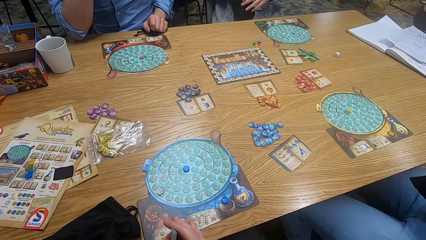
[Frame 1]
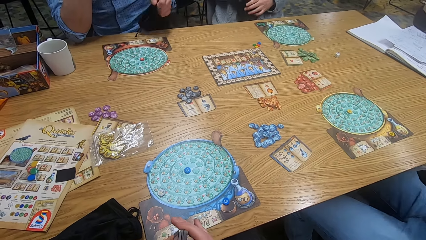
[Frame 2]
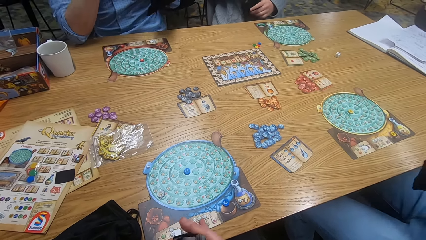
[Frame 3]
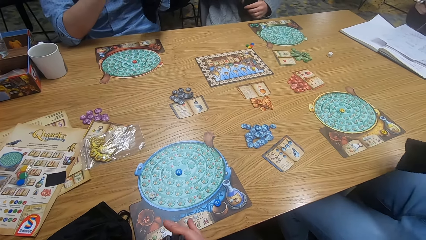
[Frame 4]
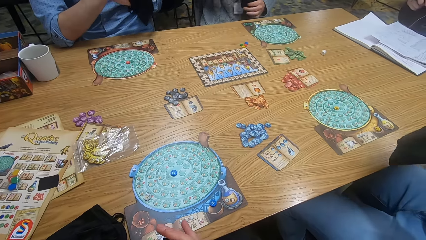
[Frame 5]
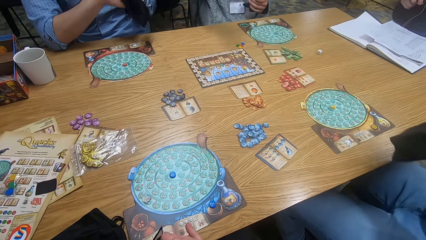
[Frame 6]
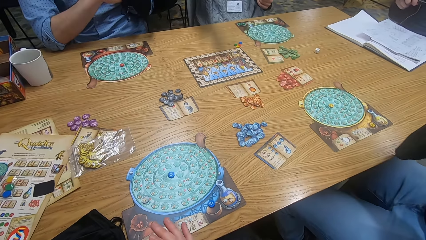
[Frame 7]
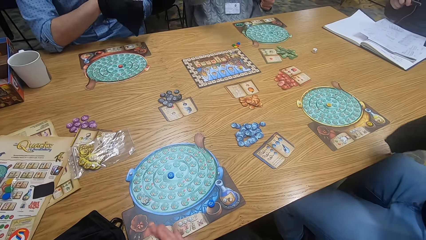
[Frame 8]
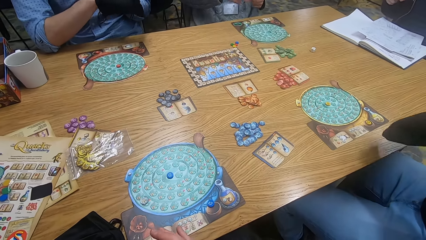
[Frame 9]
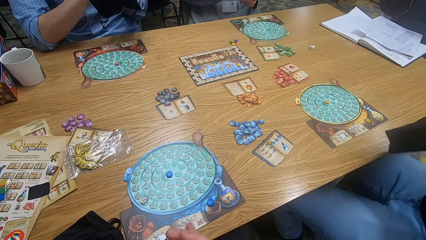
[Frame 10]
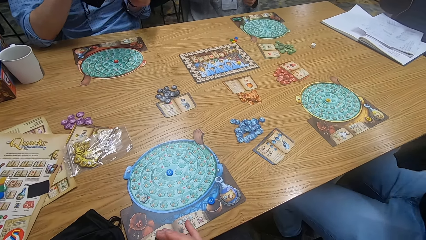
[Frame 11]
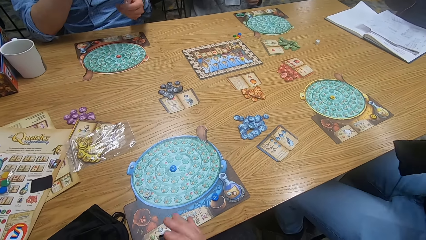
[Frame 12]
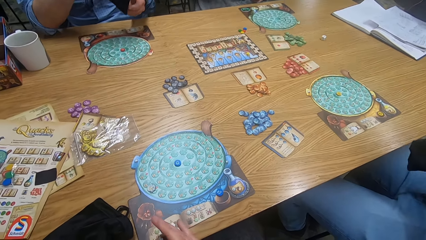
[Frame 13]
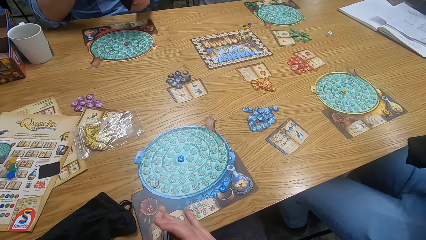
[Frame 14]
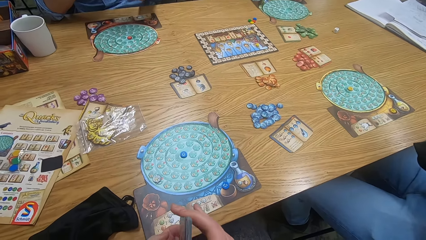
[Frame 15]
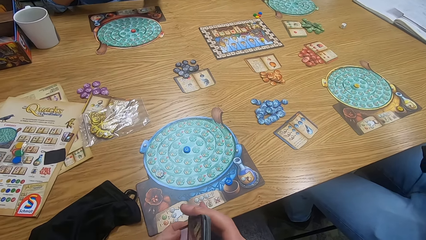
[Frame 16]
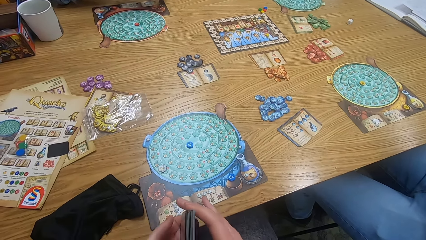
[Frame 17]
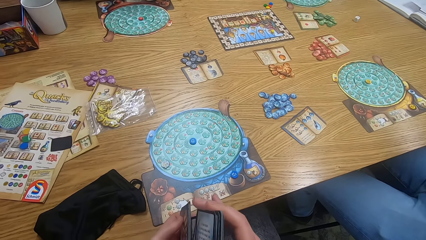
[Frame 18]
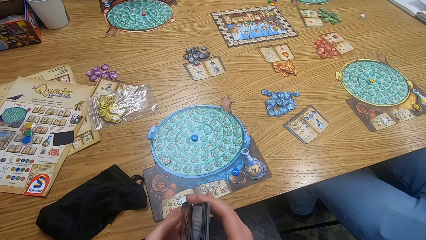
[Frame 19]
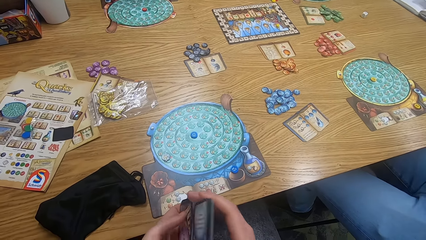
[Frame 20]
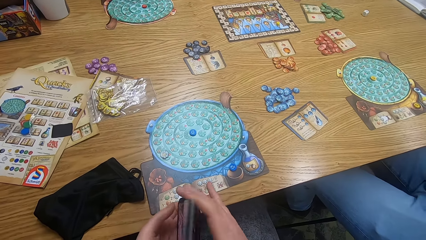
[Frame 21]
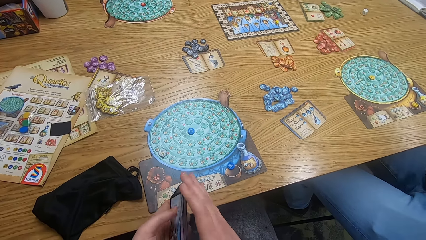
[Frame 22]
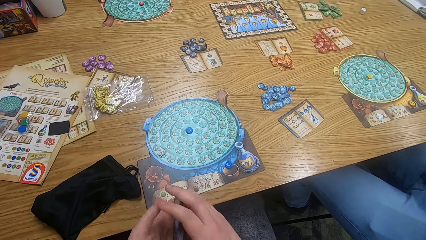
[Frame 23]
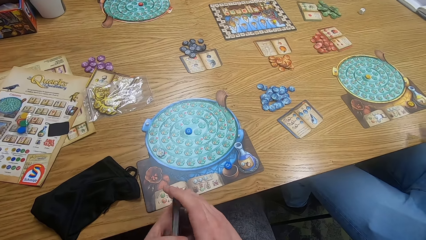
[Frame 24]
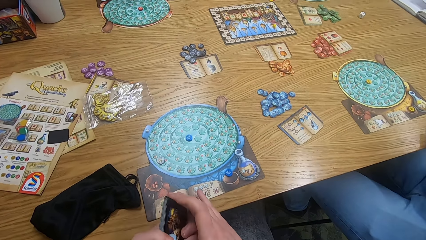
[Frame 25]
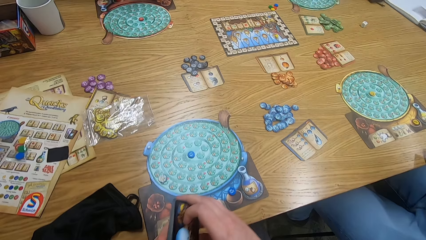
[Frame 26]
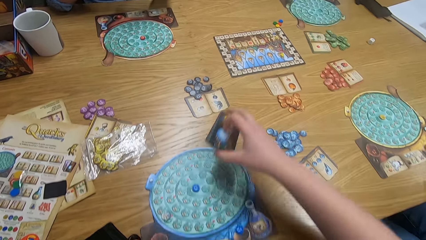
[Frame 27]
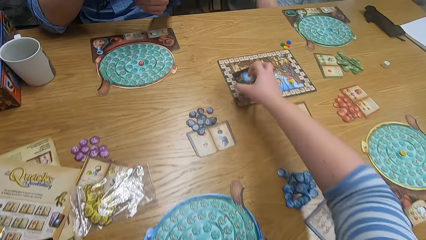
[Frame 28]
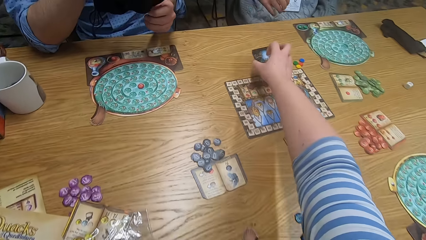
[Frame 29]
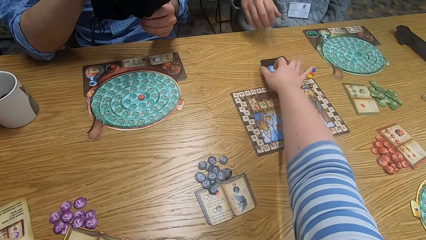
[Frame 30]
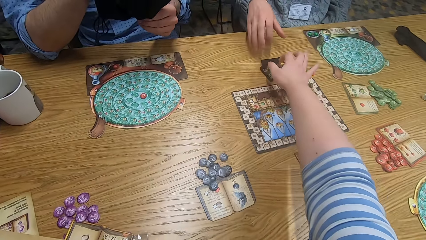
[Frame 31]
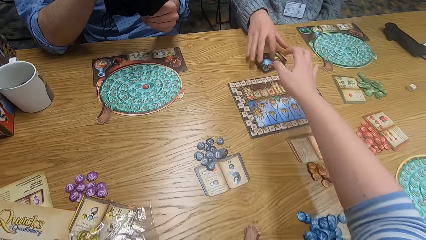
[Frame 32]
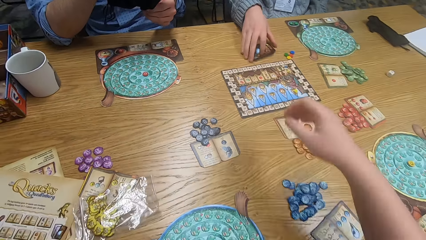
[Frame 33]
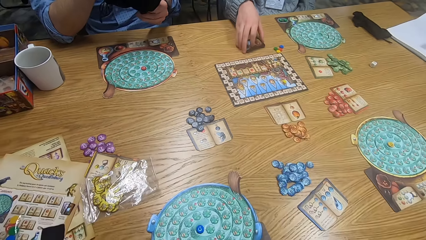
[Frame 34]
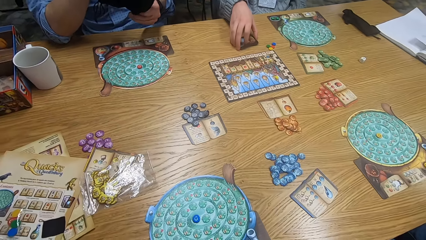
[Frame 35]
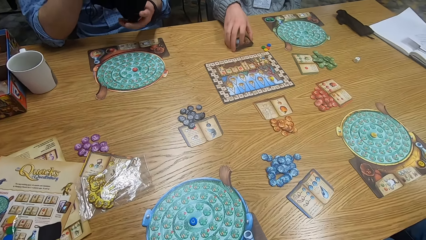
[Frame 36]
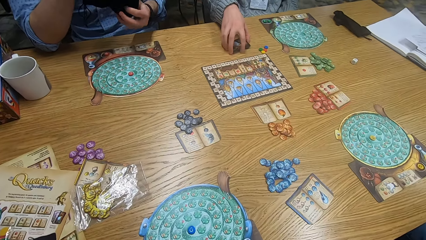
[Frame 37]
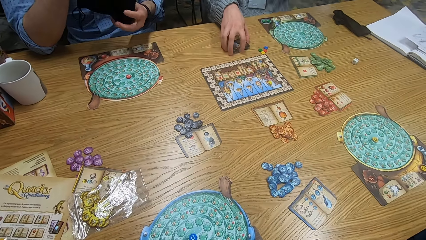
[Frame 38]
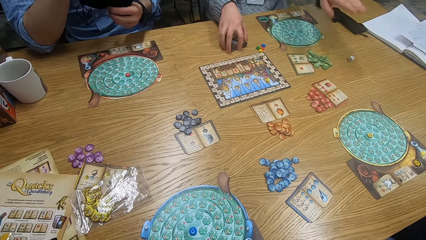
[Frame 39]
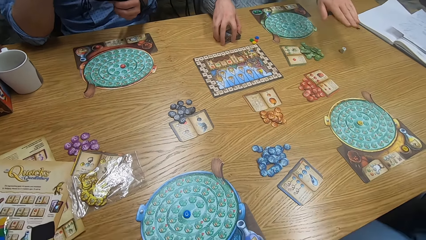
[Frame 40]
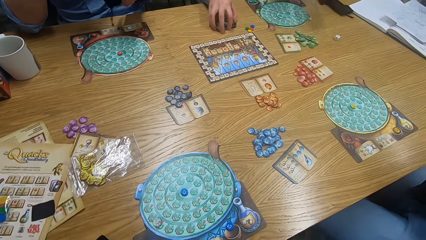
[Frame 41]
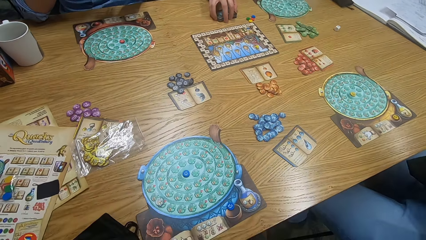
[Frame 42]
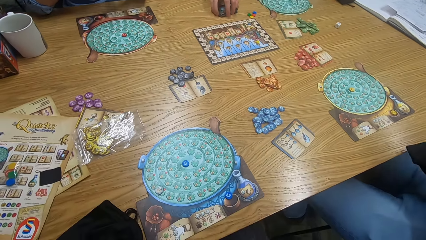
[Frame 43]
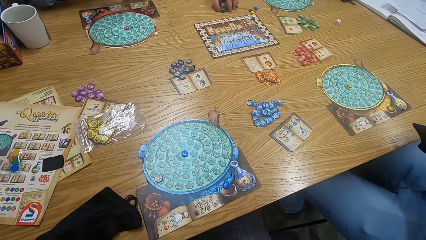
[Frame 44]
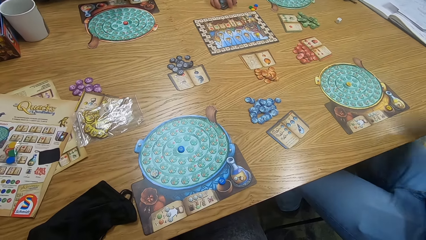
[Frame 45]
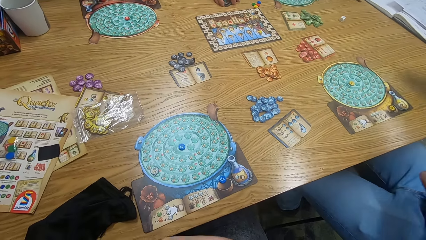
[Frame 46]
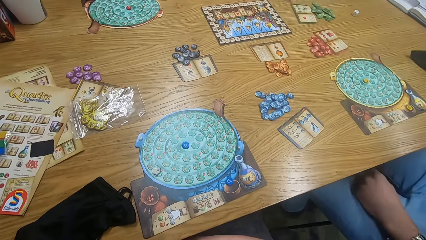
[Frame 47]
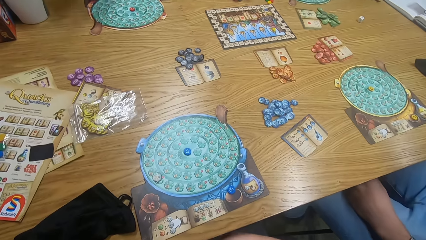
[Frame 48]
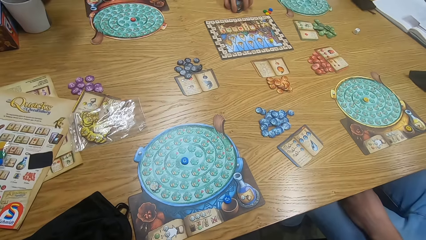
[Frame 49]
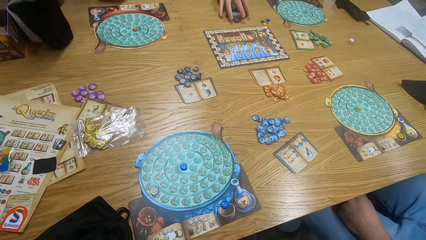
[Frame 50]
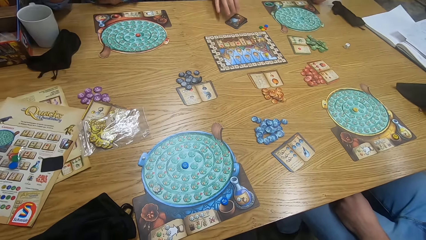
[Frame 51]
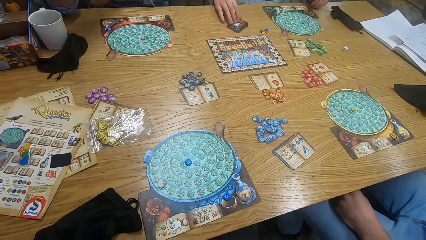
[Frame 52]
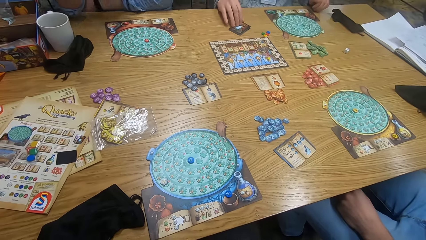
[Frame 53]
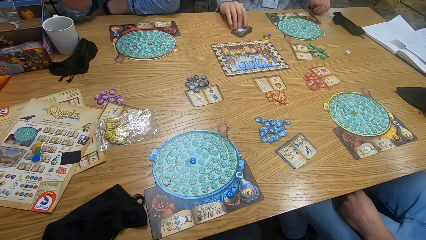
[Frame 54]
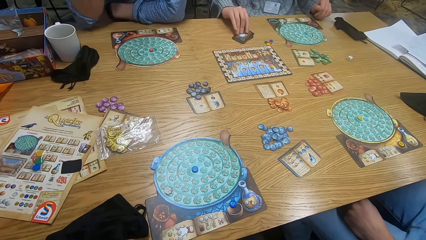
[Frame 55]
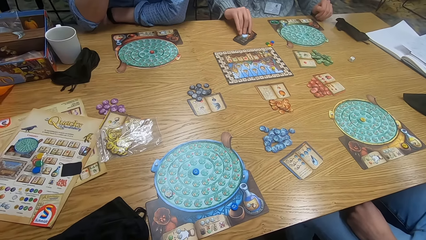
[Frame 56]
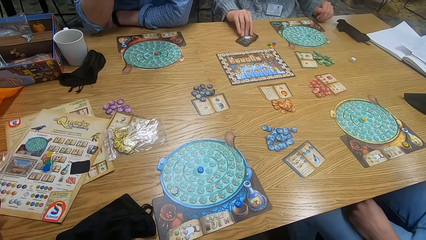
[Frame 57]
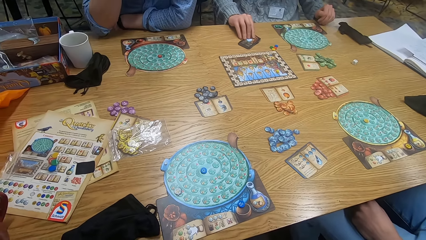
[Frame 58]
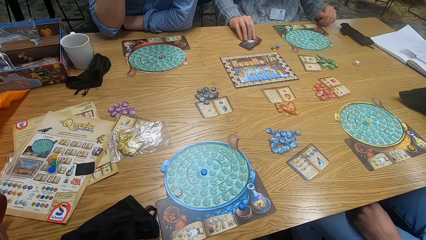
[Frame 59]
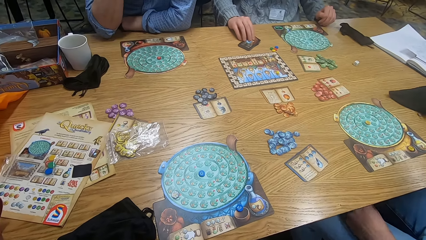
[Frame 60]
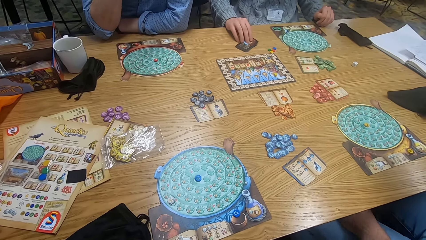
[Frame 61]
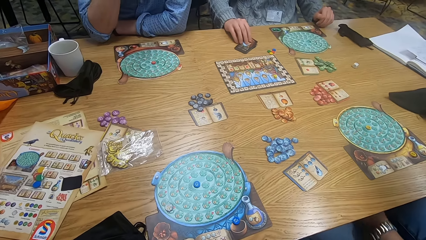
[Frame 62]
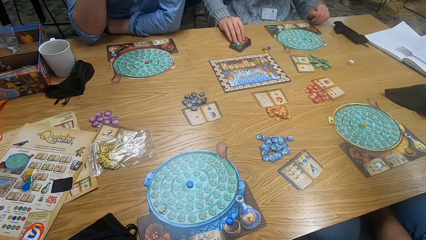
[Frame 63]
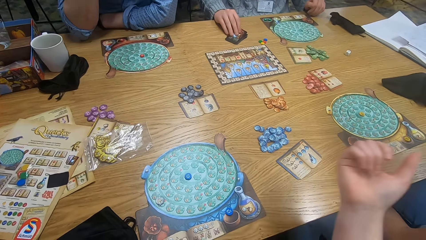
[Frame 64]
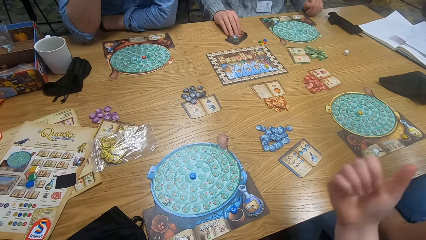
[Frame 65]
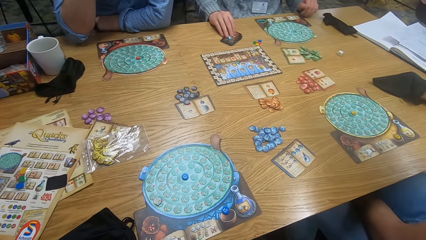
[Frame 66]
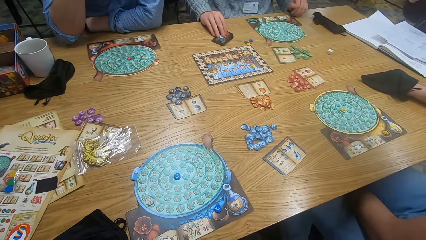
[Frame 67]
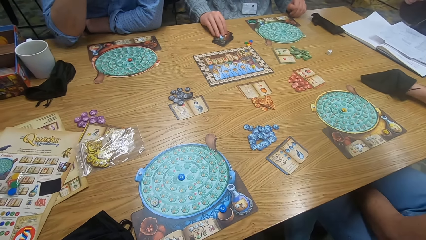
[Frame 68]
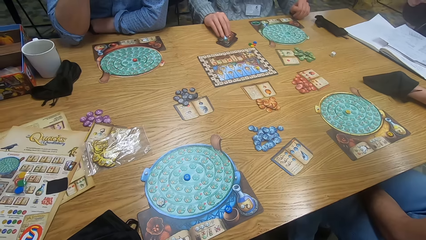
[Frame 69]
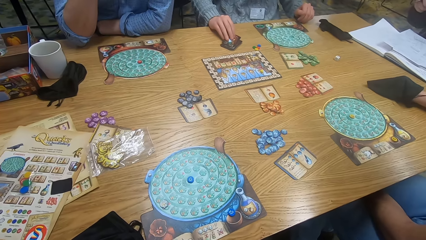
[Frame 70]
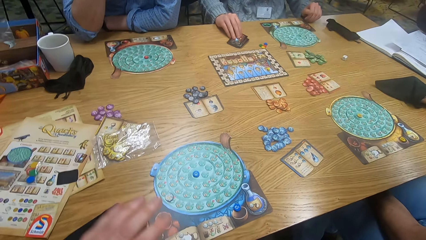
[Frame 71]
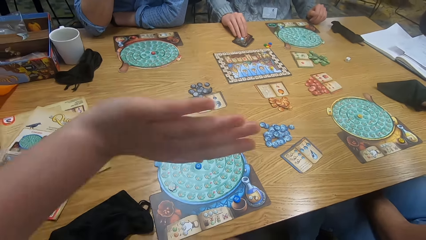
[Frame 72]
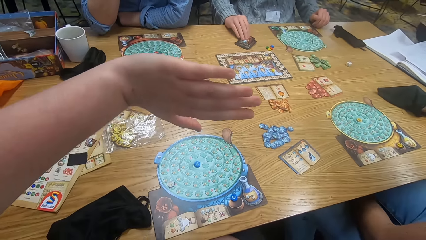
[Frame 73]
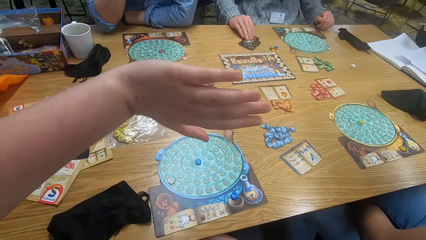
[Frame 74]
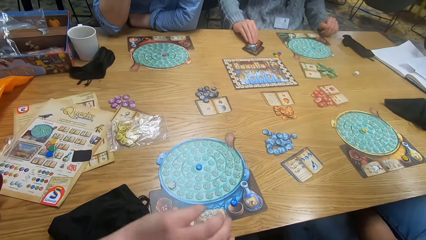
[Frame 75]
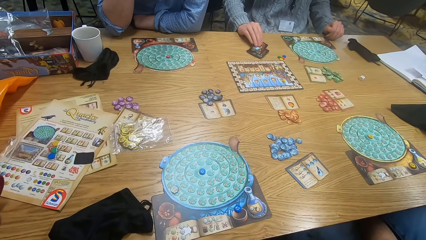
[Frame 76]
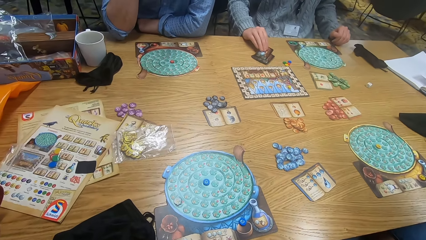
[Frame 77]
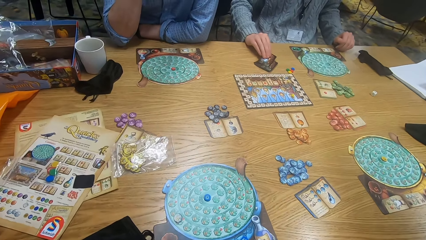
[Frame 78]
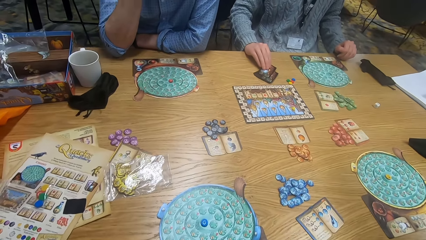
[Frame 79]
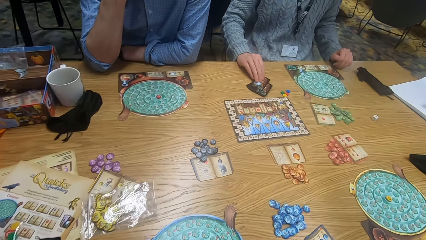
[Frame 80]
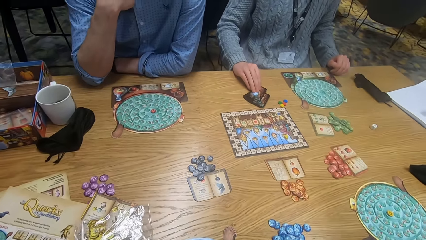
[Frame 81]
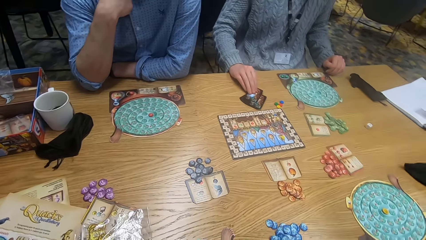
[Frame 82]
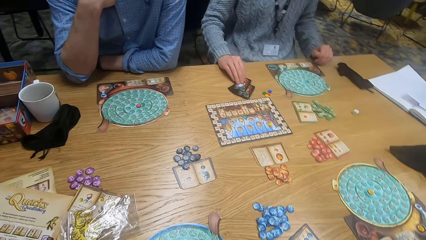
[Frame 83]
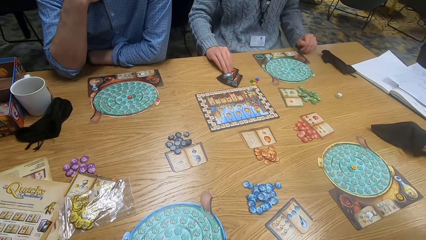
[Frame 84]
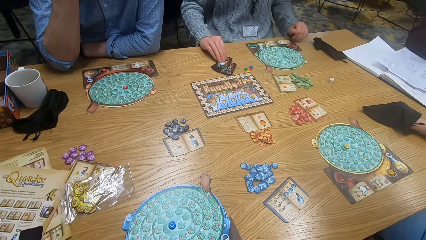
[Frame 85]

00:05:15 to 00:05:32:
A man holds the small bag. The camera wearer reshuffles something. Another man holds the small bag. A third man holds the small bag. A person inserts a hand in a bag. The camera wearer shuffles cards and puts the cards on the table. The first man picks up something. The third man holds the small bag. The person holds cards on the table. The first man moves hands. The camera wearer looks around. The first man picks up something. The second man places the small bag on the table. The third man places the small bag on the table. The first man holds something. The camera wearer looks around. They move hands. The first man holds something. The camera wearer moves hands.
